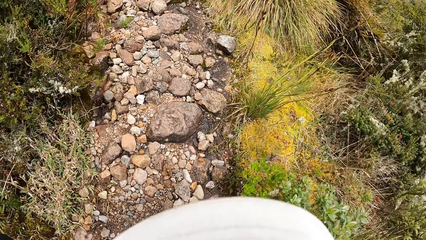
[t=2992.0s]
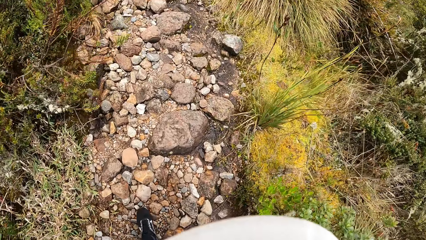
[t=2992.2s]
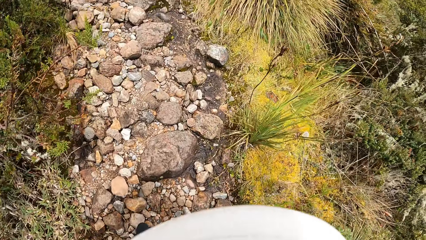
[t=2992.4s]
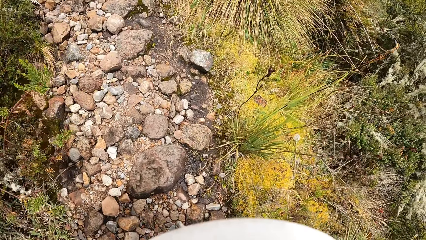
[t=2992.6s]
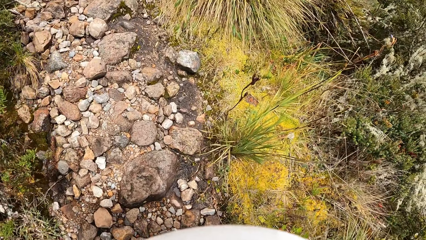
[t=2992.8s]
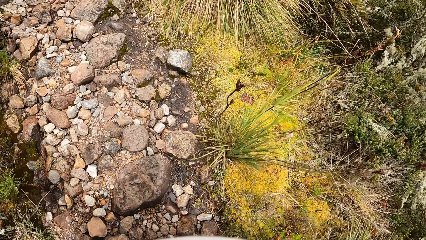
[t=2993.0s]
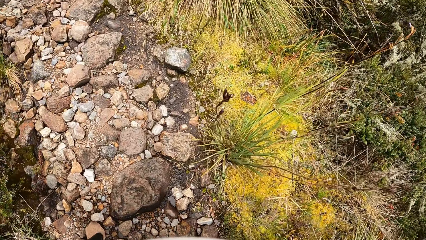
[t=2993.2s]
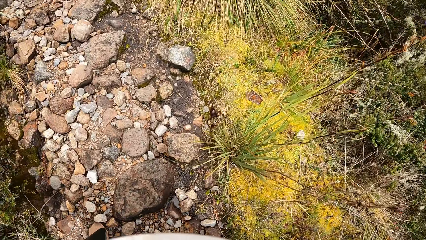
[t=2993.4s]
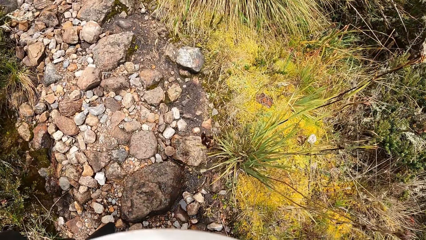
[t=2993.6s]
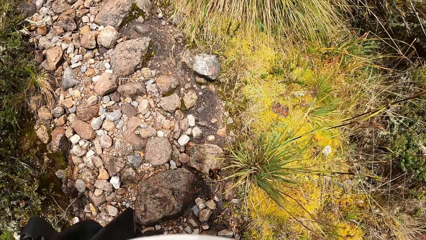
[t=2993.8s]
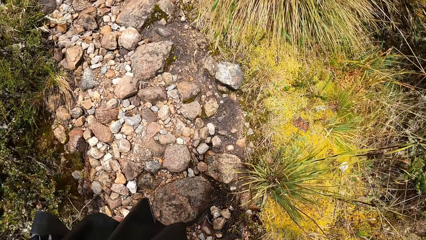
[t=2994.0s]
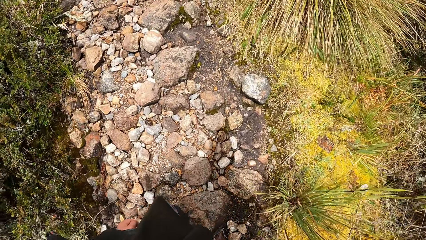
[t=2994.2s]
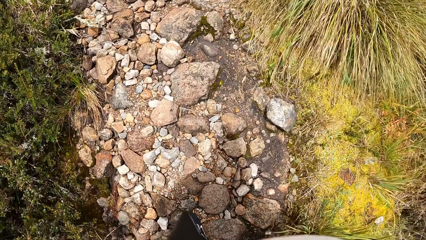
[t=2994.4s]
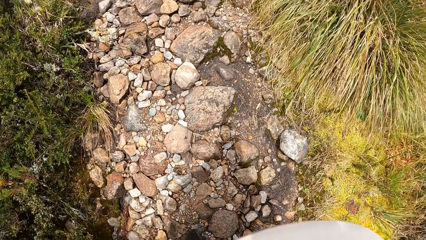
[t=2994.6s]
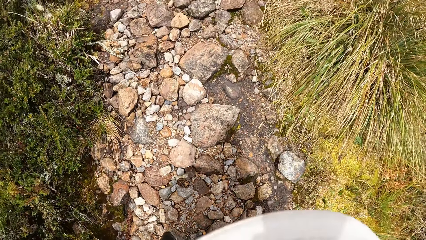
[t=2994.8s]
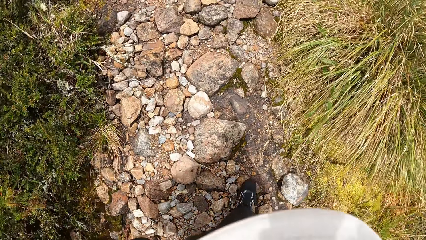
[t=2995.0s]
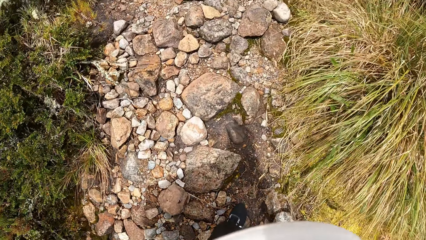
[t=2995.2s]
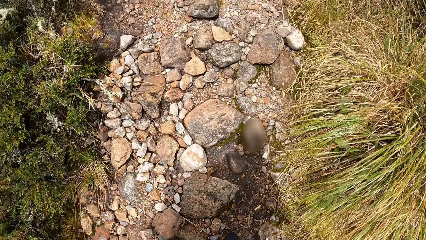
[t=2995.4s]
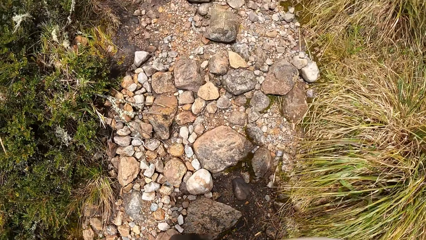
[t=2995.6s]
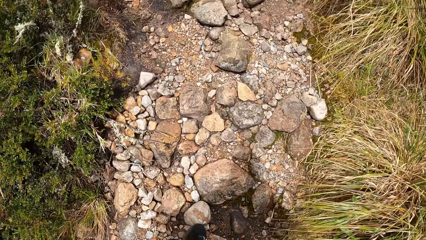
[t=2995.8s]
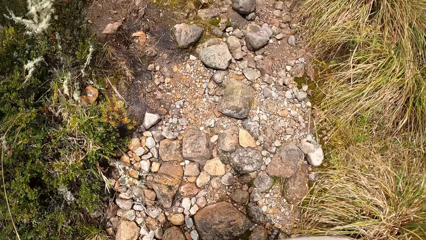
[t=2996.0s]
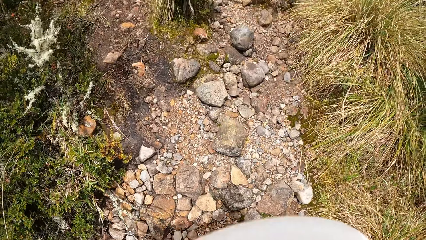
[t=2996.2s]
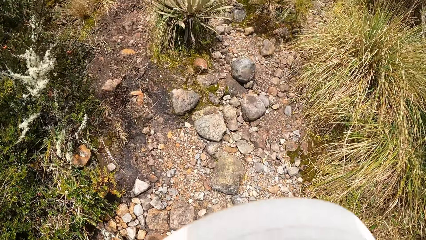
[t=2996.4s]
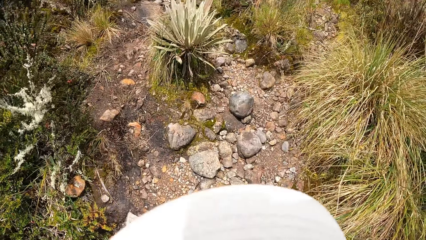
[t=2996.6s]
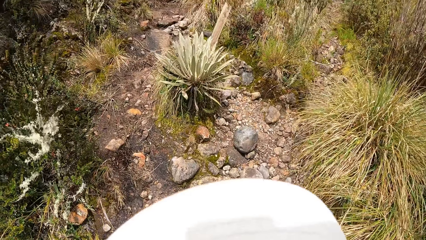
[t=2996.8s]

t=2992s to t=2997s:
The camera wearer climbs the mountain.

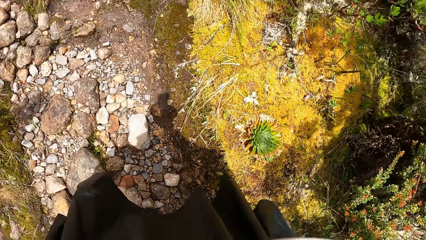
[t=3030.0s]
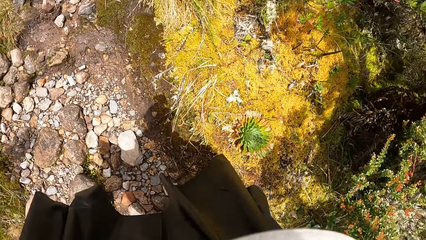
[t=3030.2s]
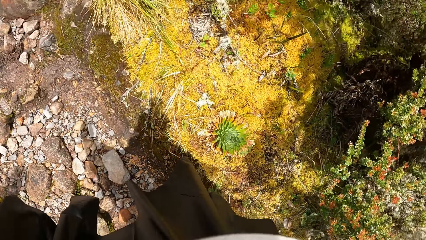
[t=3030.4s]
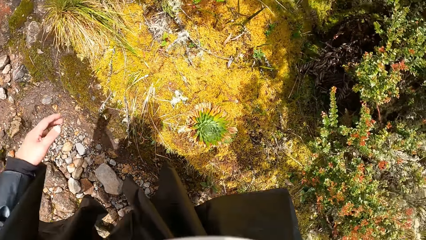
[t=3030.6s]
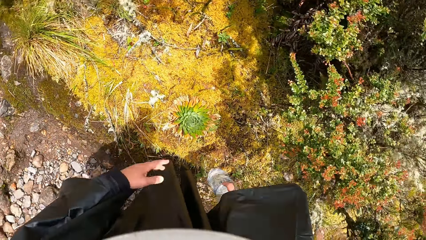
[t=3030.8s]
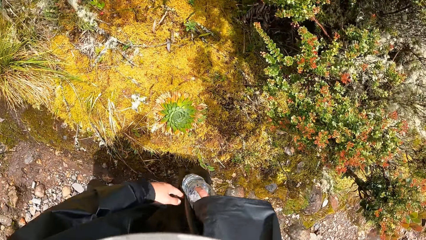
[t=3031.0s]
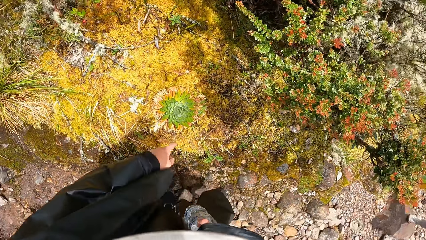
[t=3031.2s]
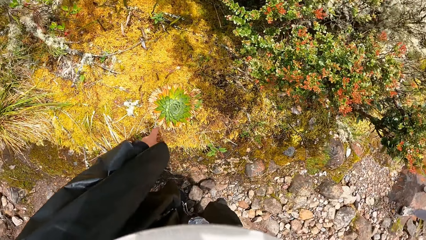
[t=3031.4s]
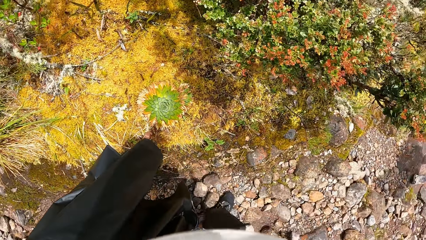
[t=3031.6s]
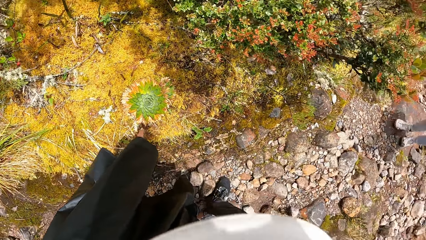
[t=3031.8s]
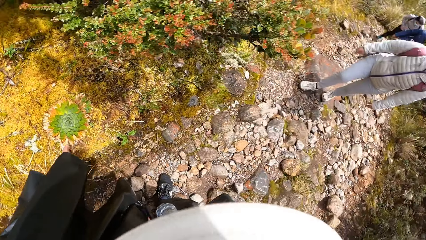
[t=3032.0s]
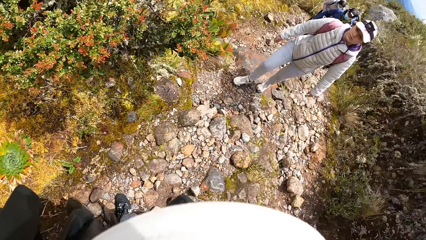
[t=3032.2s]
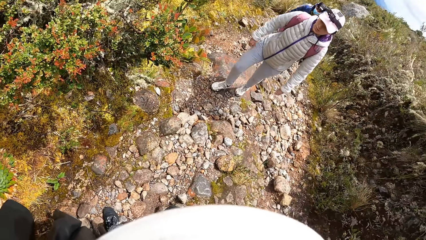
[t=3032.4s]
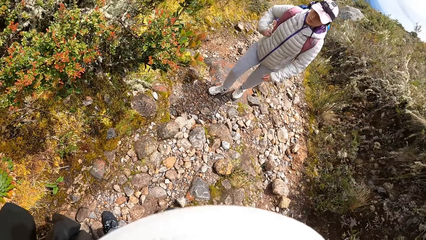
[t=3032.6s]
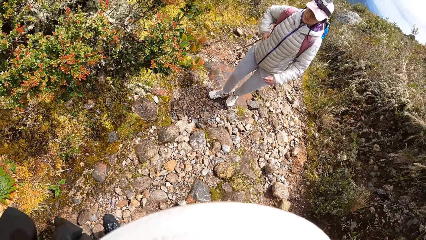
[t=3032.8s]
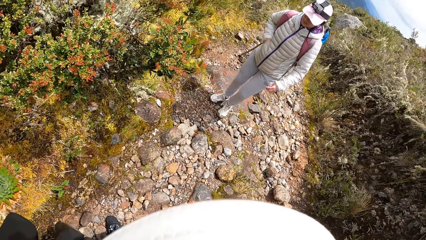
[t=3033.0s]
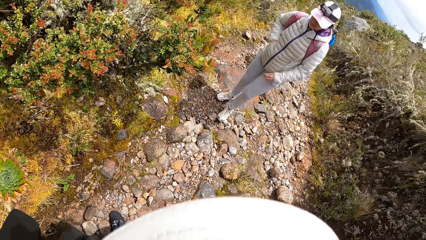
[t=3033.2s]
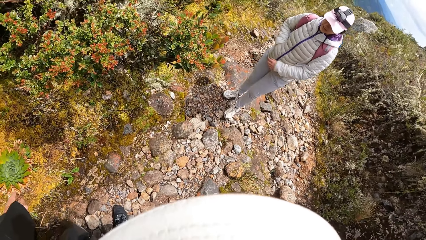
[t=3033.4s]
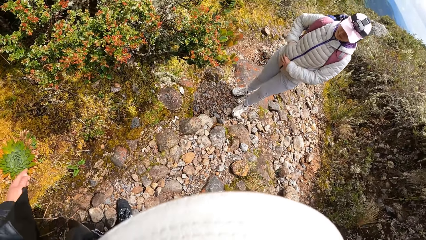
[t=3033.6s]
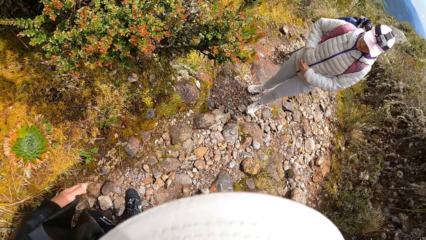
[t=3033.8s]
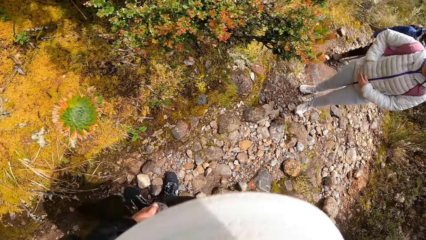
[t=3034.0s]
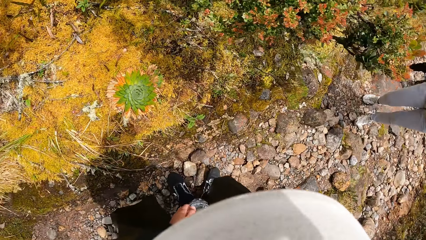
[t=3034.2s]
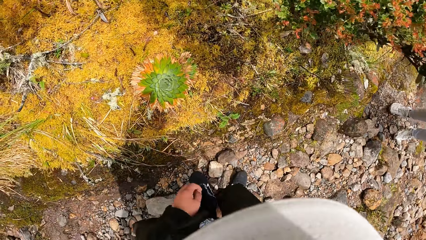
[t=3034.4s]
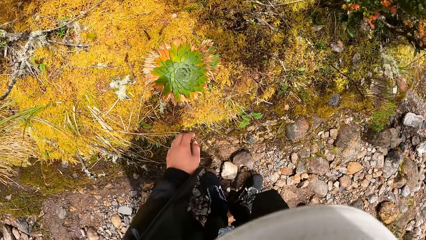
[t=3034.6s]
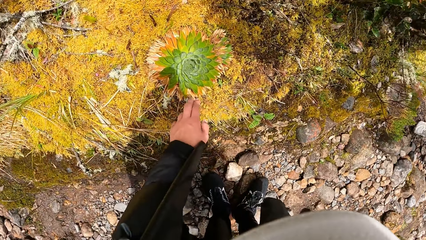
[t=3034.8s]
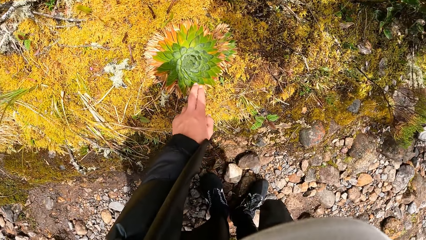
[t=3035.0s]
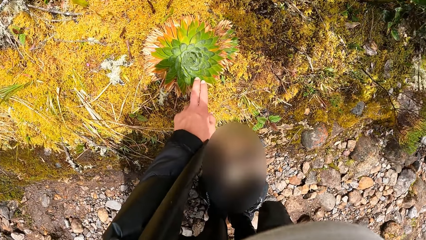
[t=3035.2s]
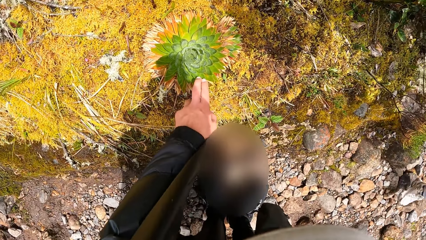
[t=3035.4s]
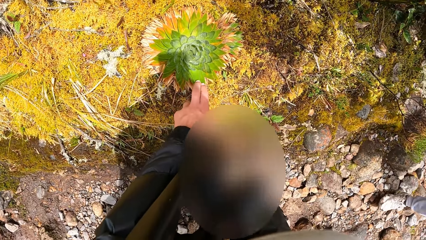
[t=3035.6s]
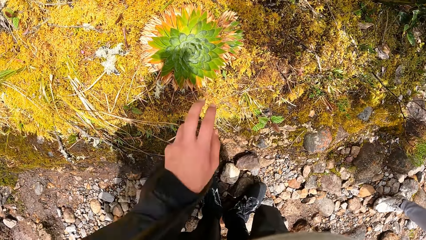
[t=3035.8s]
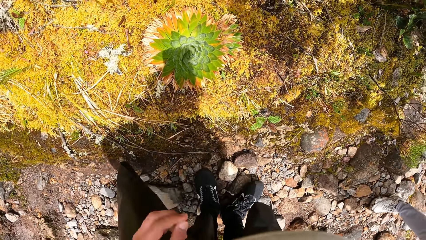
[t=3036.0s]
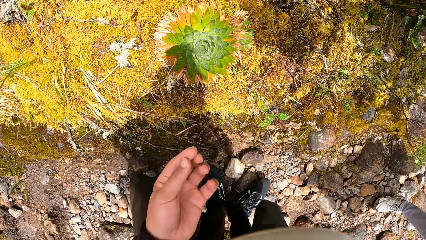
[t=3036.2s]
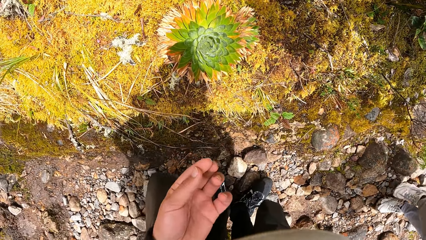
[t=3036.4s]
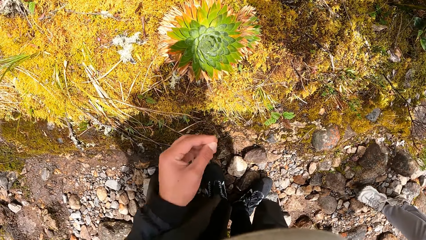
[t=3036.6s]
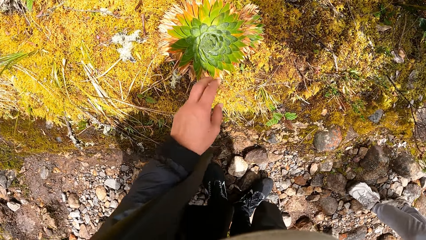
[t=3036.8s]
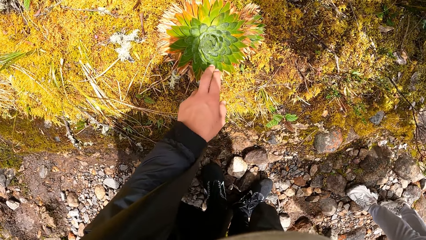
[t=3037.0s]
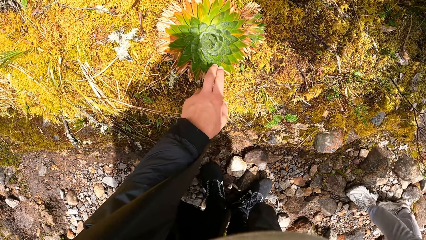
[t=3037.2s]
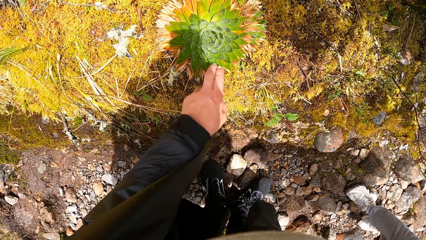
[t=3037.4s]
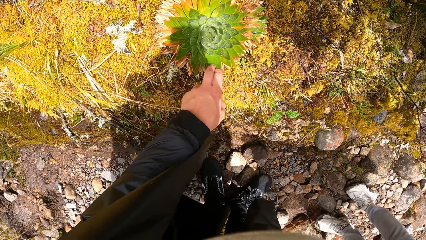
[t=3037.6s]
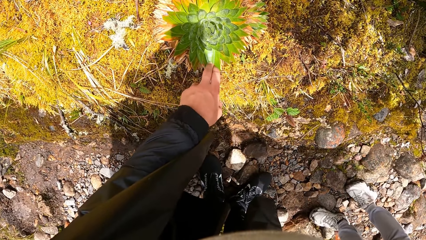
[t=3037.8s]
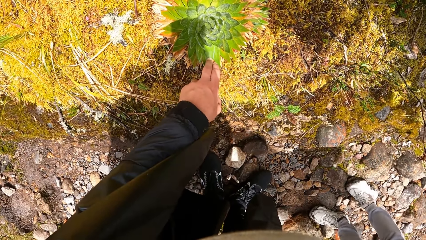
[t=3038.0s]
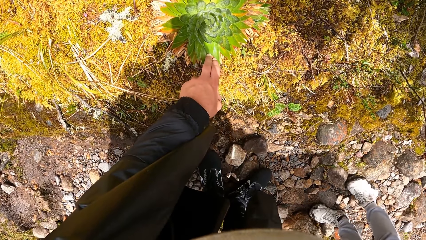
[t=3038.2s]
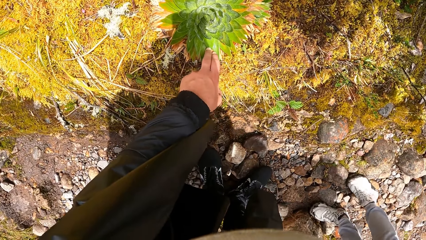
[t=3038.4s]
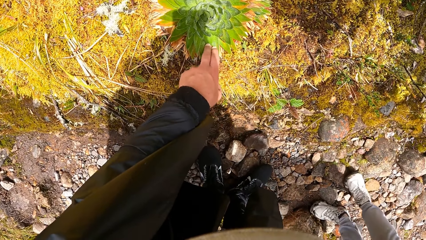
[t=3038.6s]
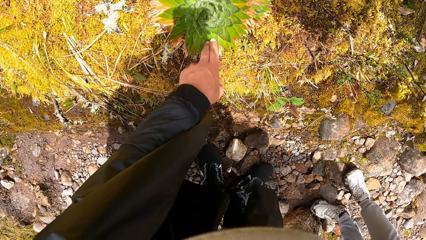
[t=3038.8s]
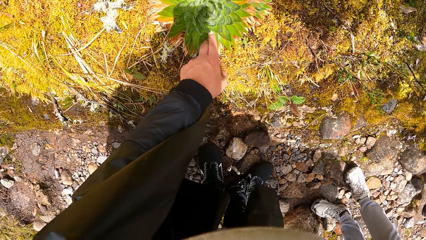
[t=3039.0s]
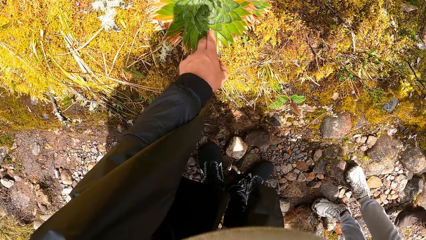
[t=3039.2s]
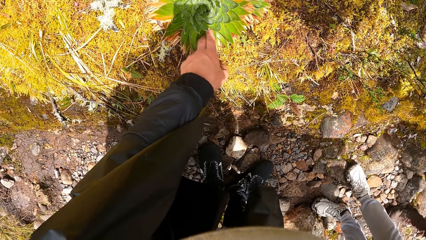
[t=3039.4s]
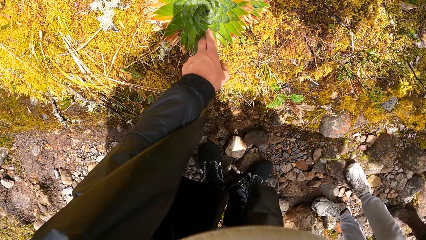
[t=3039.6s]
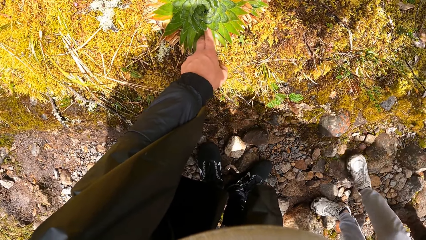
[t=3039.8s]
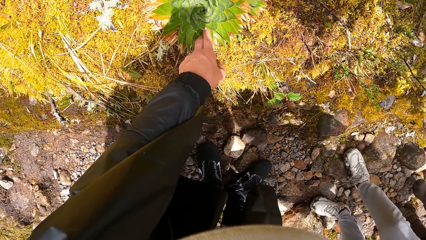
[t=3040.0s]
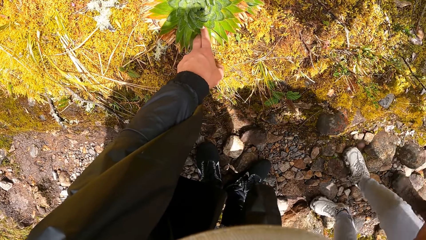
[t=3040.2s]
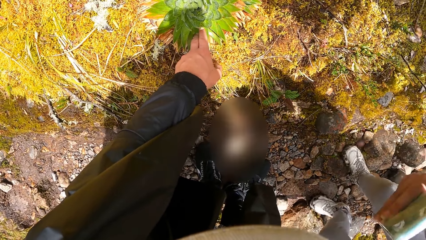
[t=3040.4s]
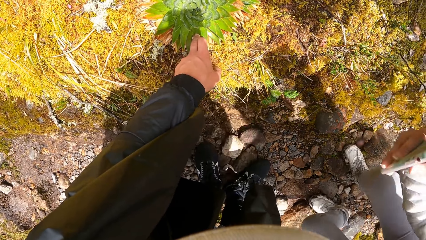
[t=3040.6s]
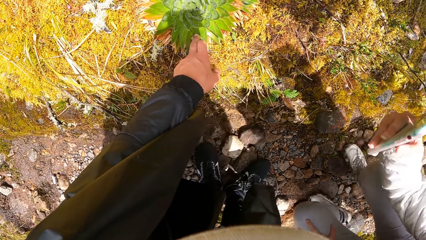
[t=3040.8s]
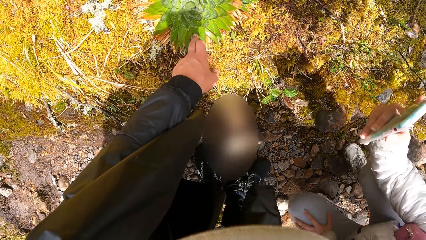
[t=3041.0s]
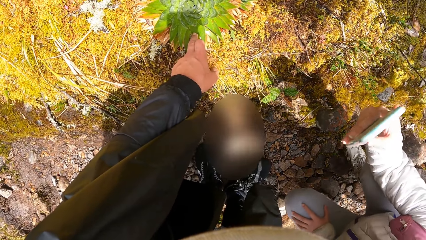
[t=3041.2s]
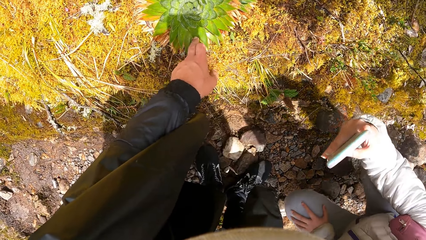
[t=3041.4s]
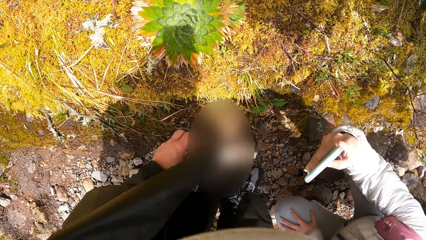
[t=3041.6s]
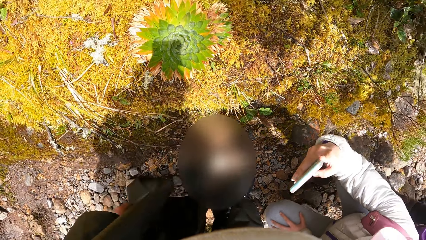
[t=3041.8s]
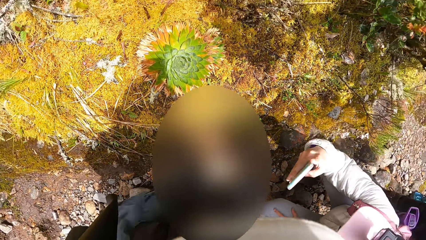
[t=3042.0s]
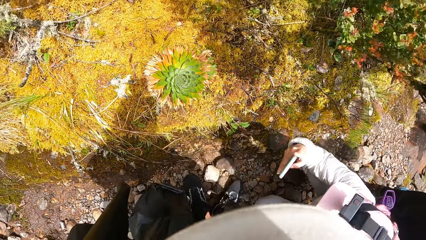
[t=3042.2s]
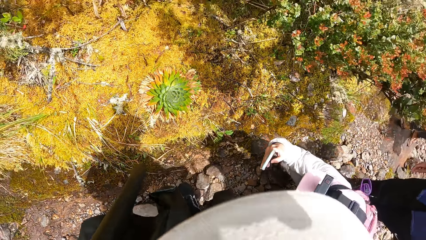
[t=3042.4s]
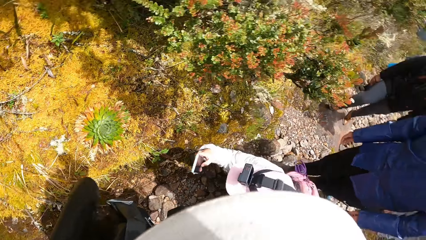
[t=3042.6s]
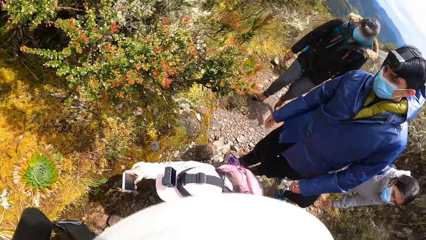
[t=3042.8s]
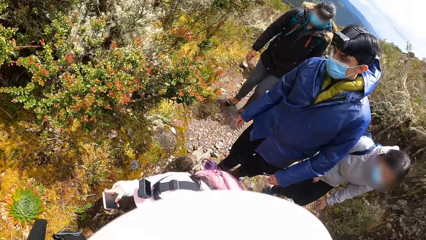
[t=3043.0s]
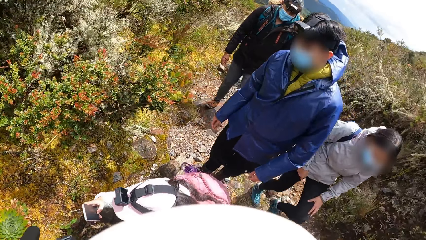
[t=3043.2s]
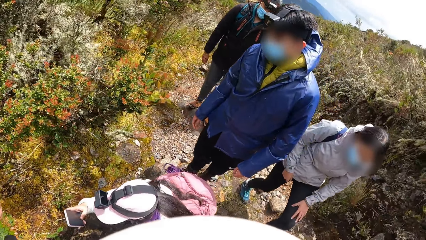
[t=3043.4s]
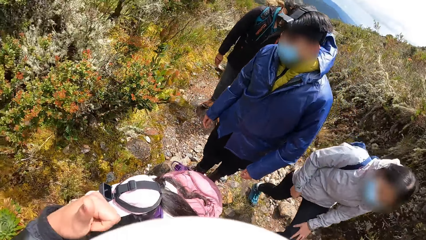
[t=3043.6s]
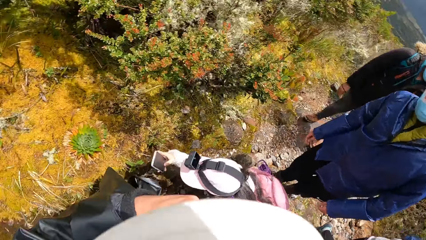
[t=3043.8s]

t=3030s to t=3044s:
The camera wearer points to a Peru Andes flower with his left hand. The woman puts her right hand in the pocket of her winter coat. The camera wearer looks back at the woman. He touches the Peru Andes flower with his left index and middle finger. He removes his left index and middle finger from the Peru Andes flower. He touches the Peru Andes flower with his left index and middle finger. He removes his left index and middle finger from the Peru Andes flower. The woman snaps the Peru Andes flower with a phone in her right hand.
